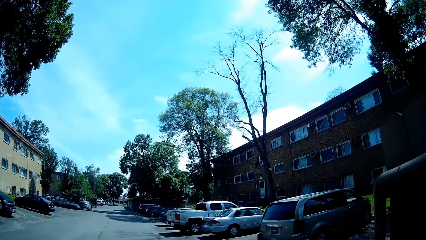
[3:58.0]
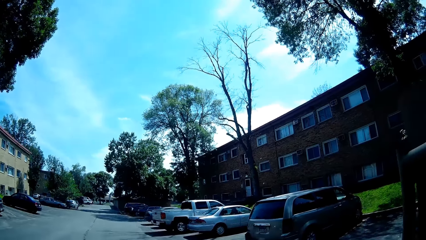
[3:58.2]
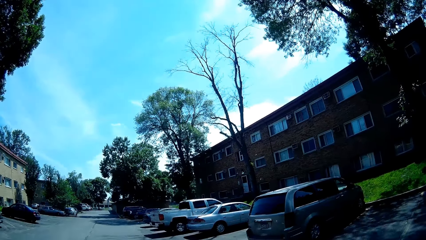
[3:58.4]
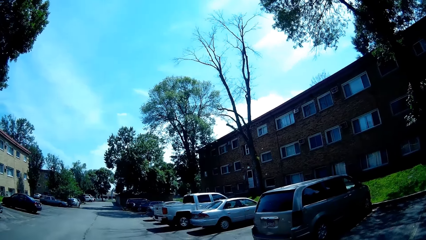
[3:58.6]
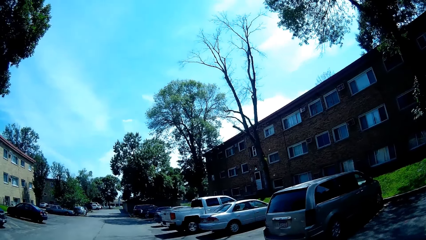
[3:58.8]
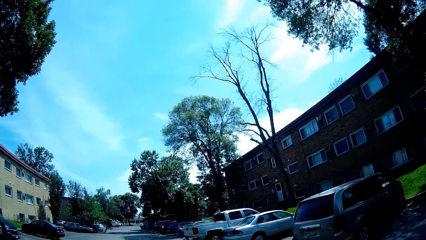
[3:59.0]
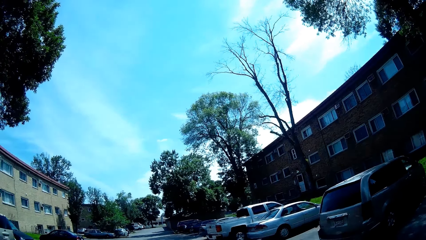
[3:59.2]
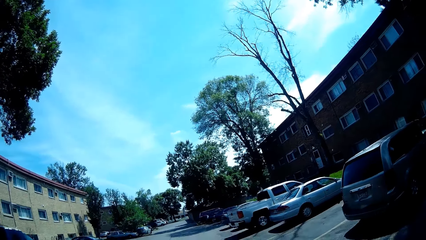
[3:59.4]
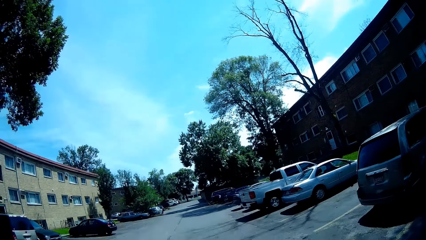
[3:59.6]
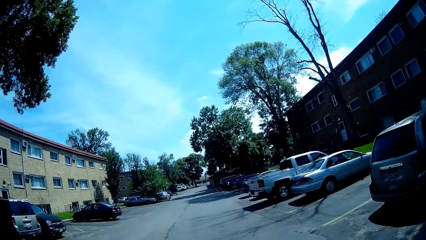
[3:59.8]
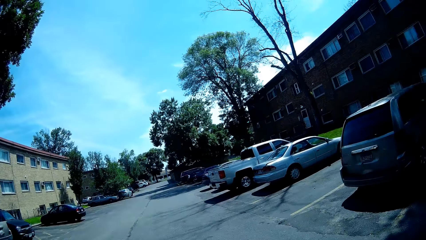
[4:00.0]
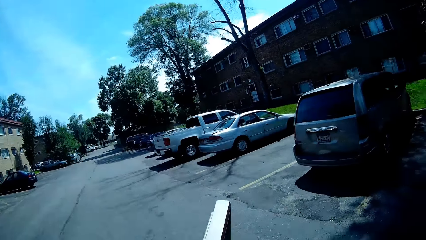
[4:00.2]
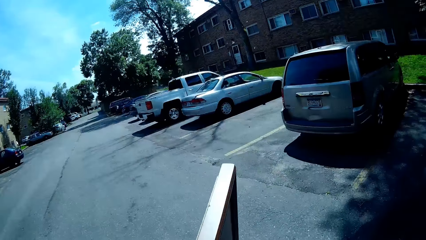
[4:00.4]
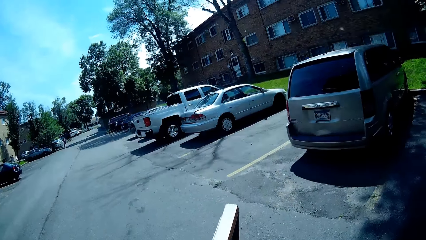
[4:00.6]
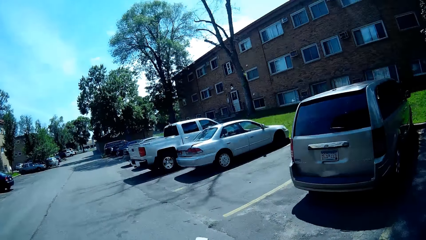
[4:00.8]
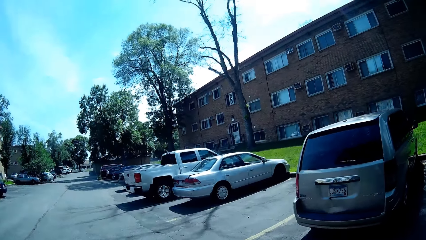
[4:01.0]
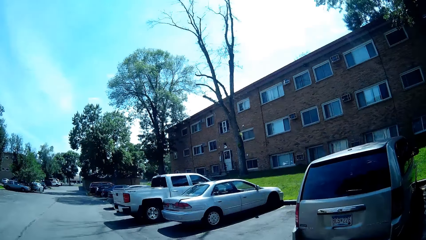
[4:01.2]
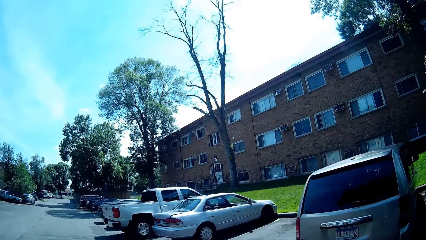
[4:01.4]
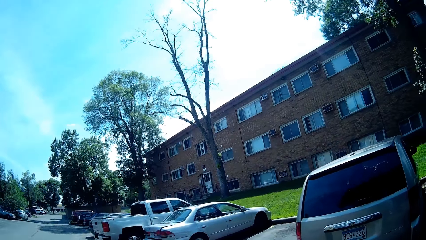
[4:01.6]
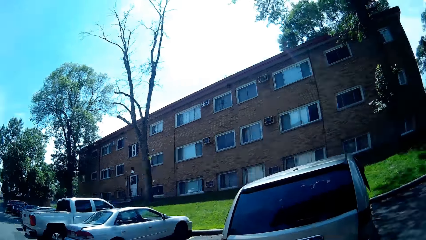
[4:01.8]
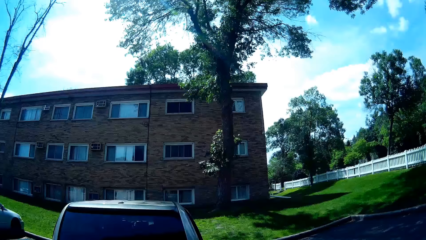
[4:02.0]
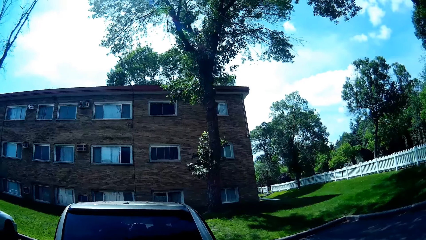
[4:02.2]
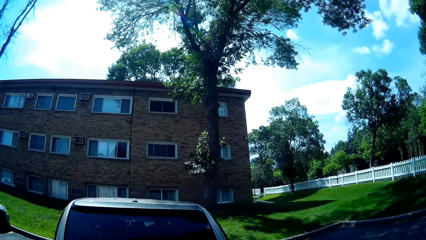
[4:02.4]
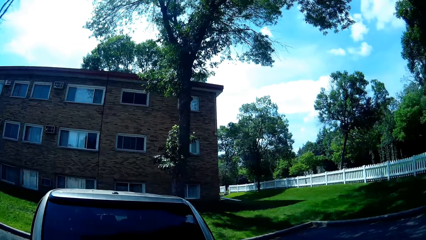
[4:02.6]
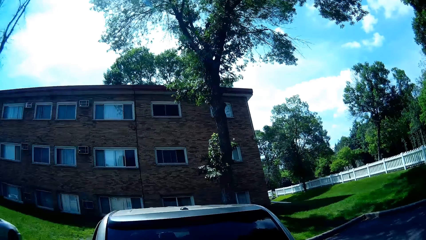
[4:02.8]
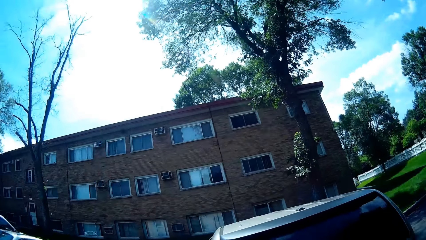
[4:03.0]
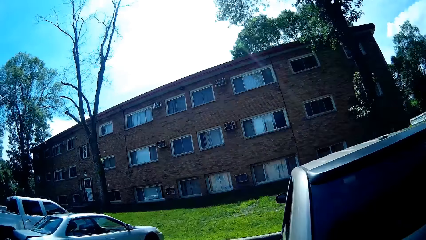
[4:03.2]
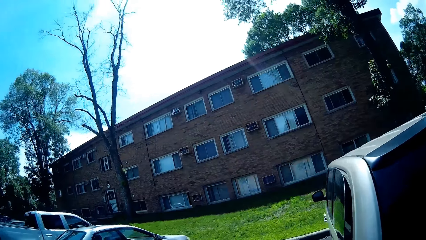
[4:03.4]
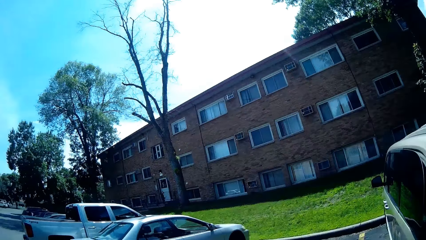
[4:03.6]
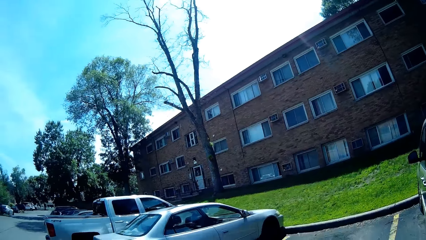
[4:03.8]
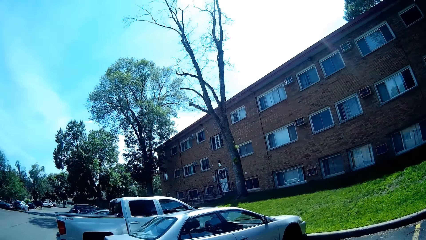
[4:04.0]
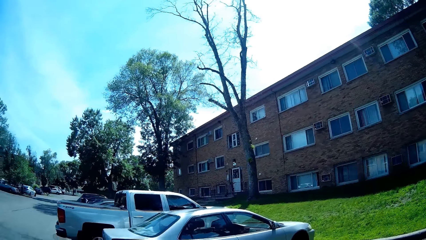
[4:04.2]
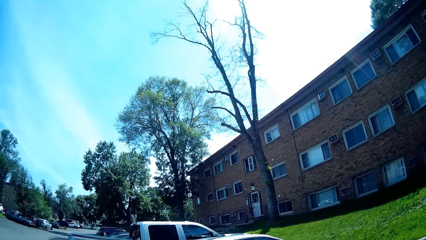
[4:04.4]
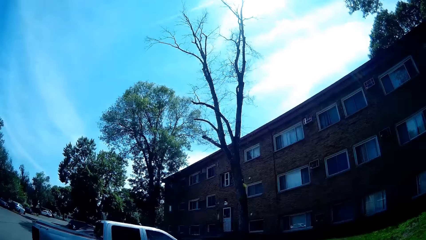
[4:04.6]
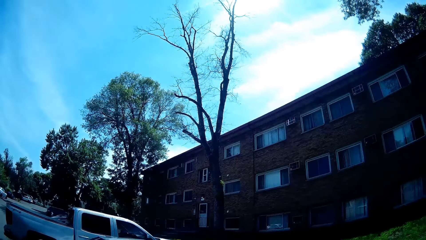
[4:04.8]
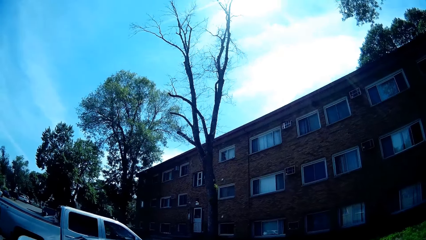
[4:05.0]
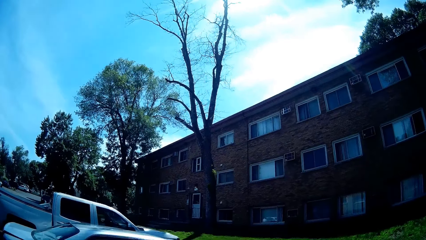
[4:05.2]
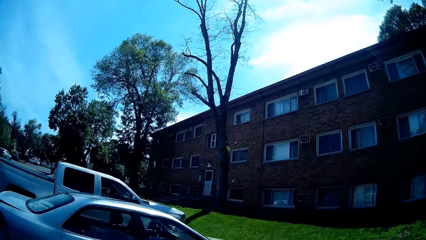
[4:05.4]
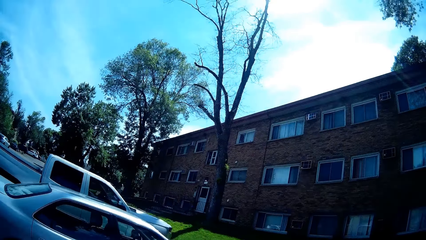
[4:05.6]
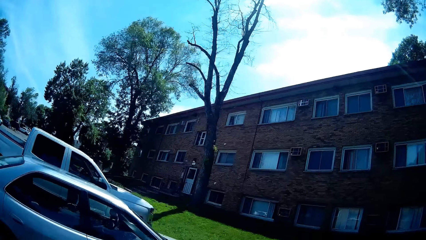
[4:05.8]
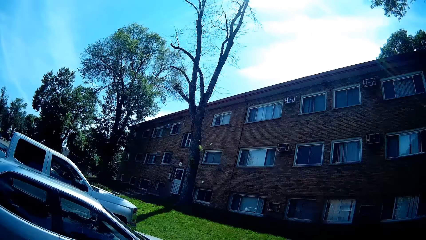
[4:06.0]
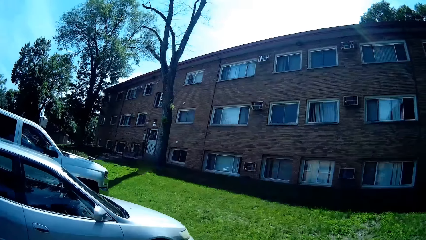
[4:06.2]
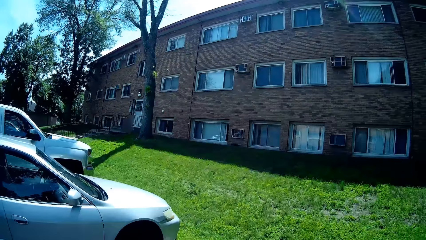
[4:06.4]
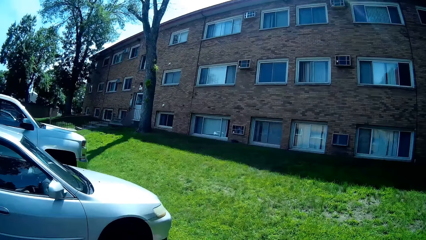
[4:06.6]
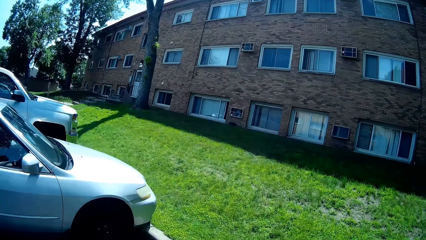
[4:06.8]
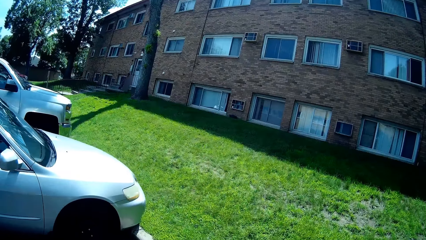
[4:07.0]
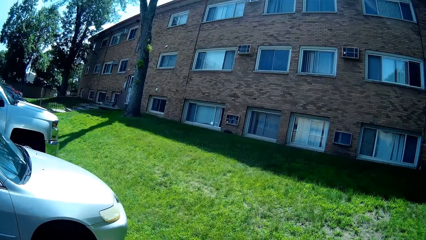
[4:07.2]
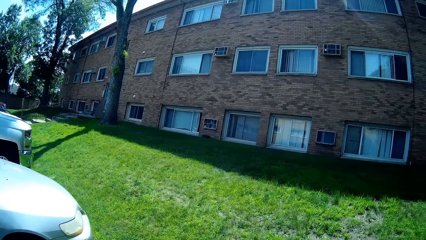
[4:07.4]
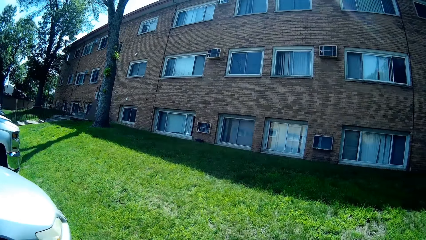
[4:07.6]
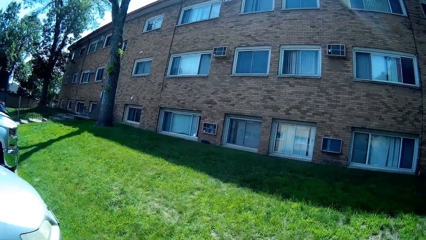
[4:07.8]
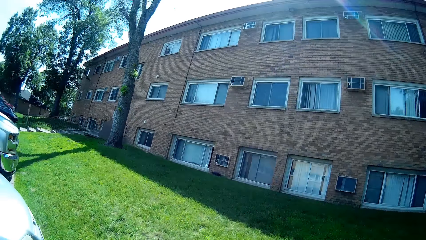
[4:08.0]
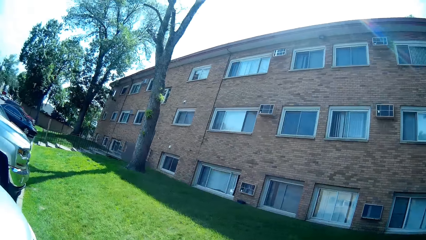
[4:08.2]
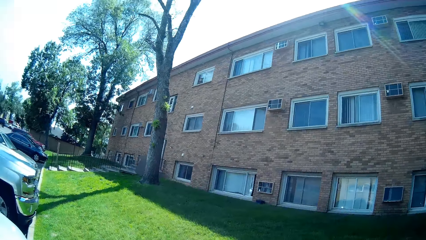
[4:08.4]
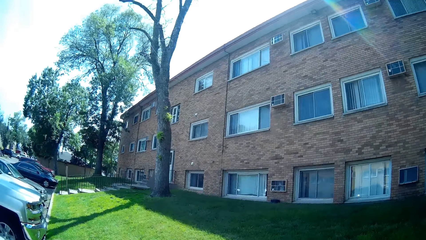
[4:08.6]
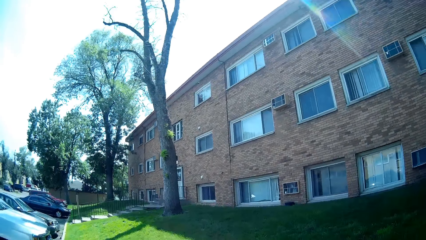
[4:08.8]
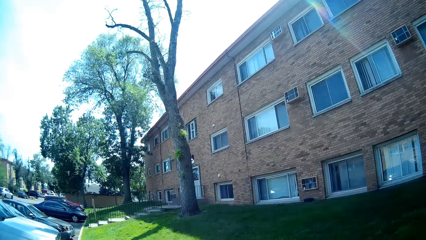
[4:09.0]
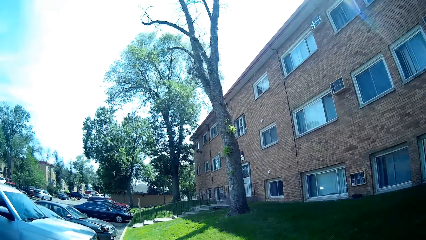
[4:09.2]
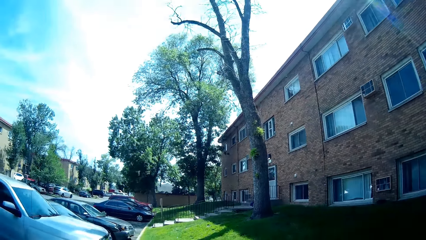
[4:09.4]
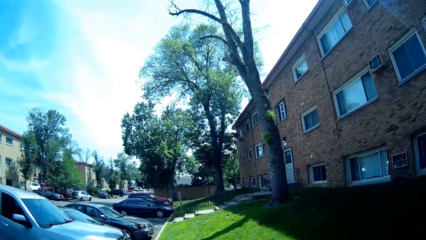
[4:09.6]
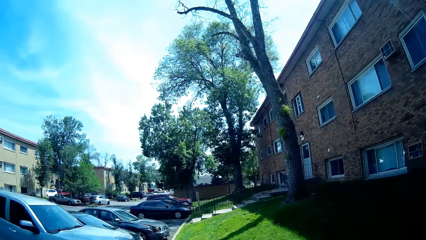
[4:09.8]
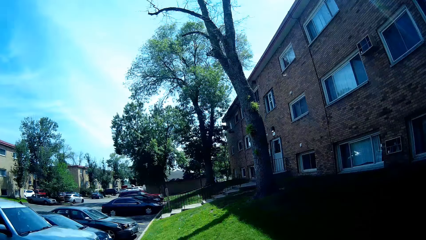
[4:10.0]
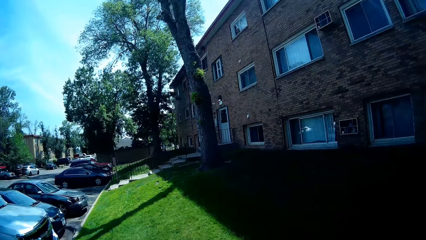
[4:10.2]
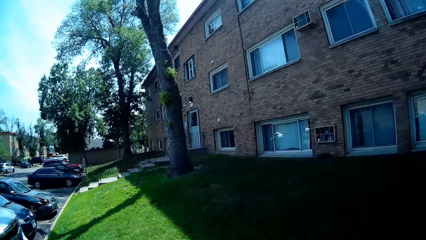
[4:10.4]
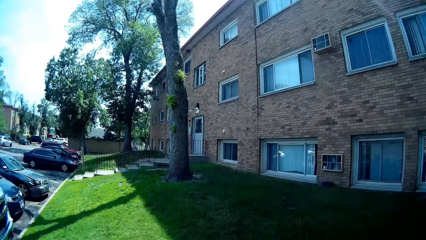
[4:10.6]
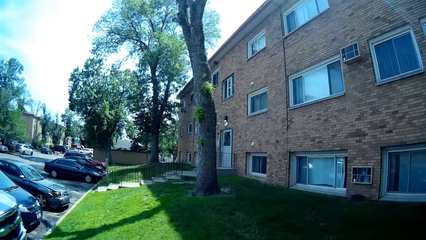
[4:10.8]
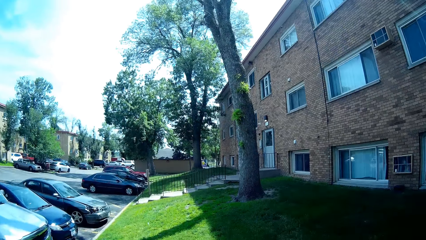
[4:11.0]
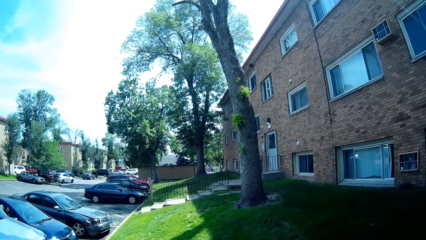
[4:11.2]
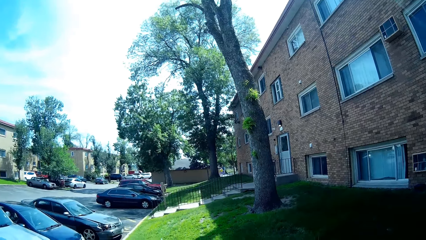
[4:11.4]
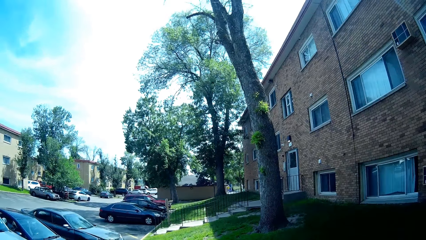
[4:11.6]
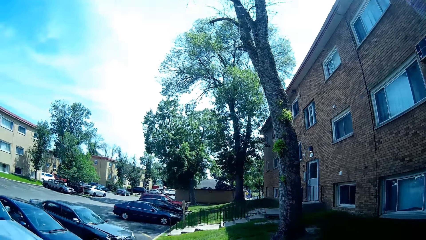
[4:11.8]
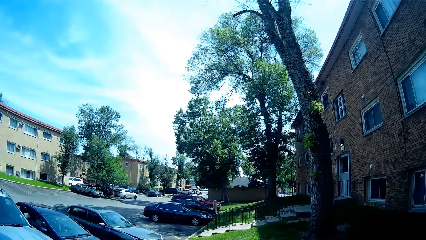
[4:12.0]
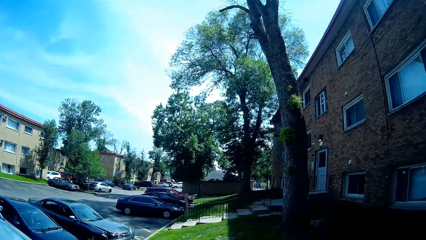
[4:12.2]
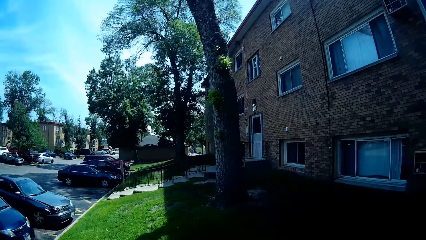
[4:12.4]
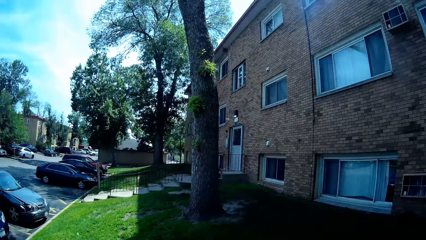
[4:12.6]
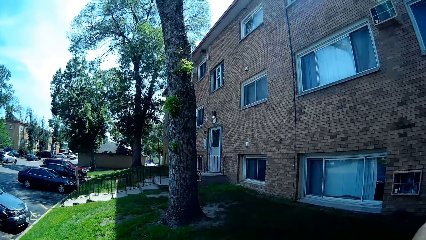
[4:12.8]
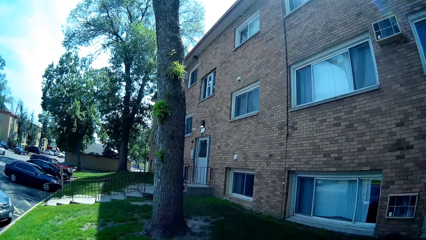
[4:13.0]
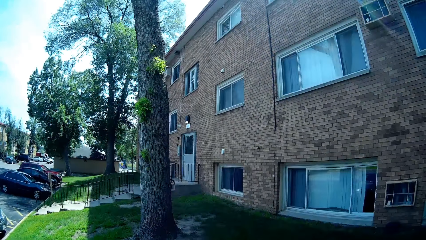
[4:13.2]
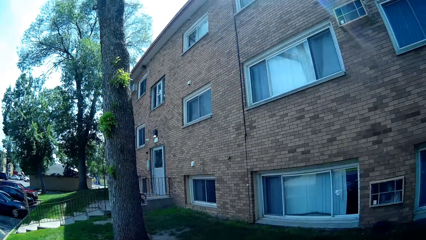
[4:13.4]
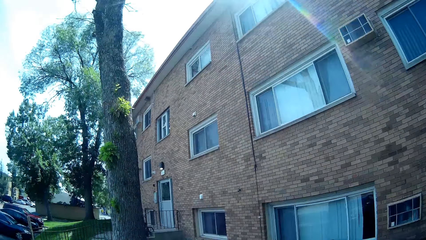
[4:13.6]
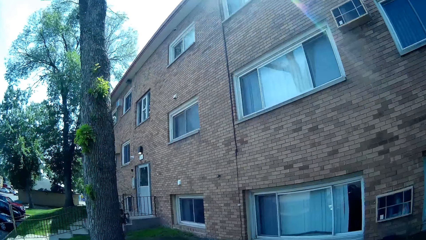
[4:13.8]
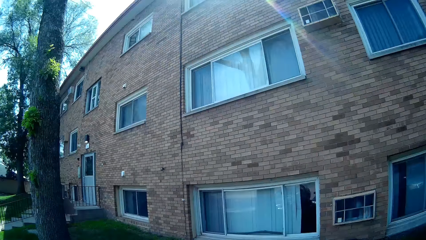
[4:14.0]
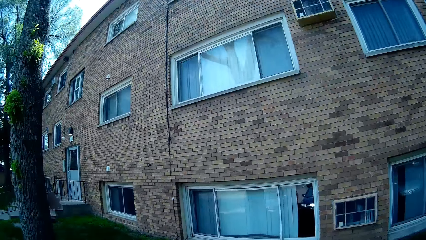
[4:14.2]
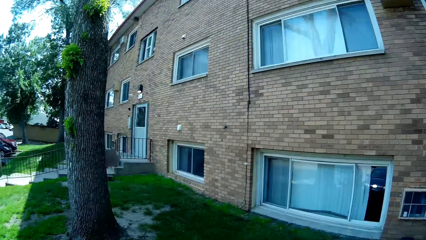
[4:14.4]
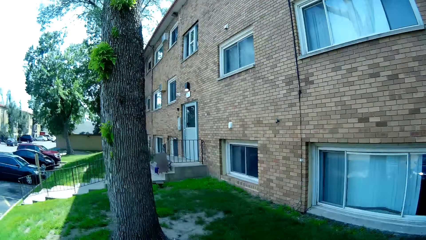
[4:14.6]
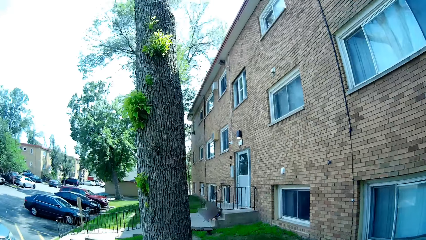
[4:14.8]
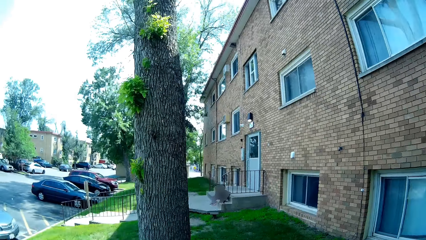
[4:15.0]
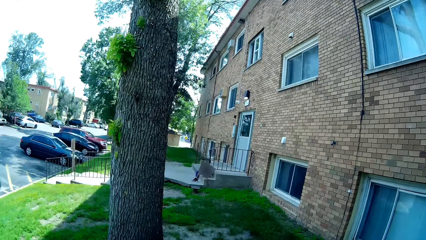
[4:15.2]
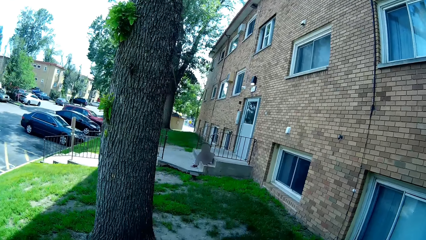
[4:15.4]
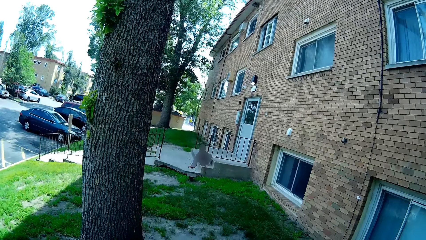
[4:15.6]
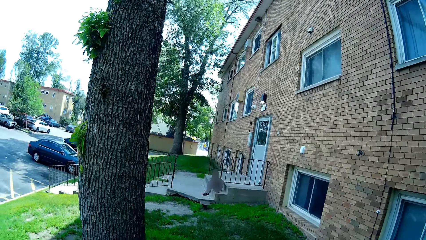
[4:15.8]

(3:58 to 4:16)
The camera wearer walks towards the house. They carry the mirror. They look around. They walk on the lawn.
